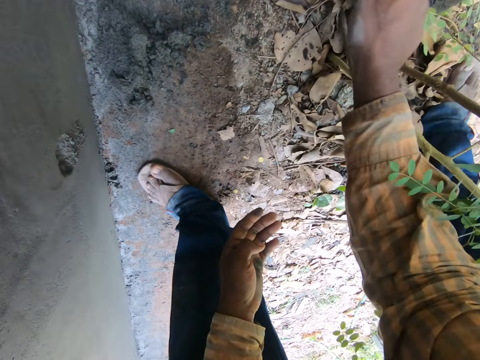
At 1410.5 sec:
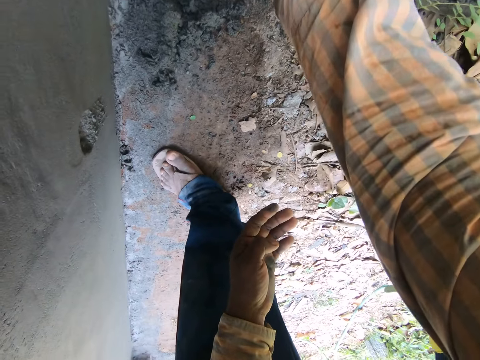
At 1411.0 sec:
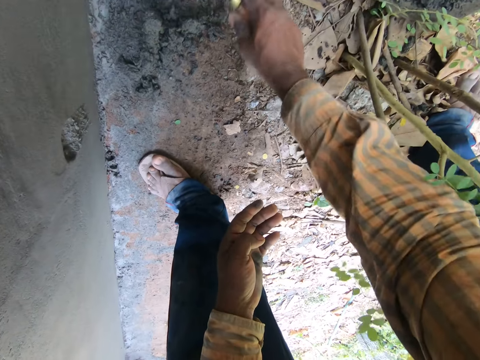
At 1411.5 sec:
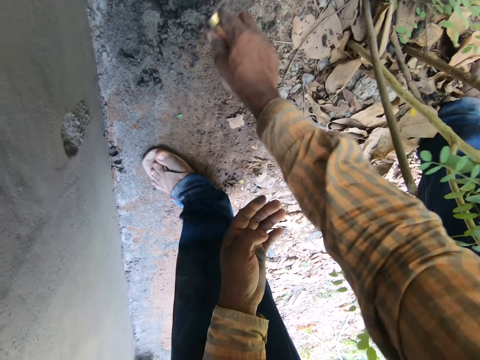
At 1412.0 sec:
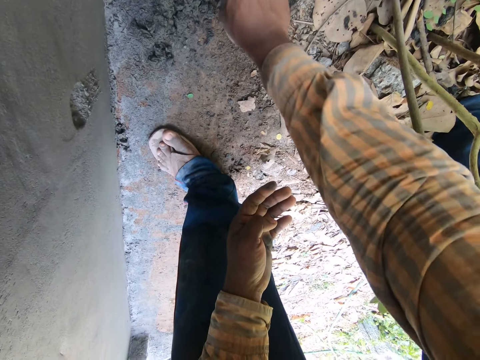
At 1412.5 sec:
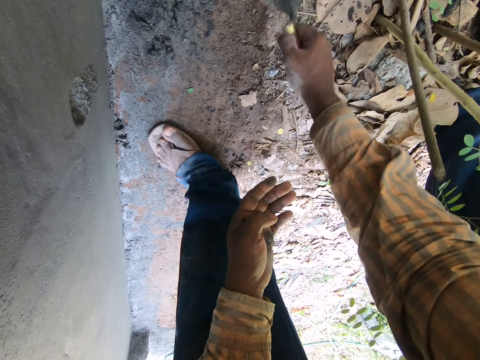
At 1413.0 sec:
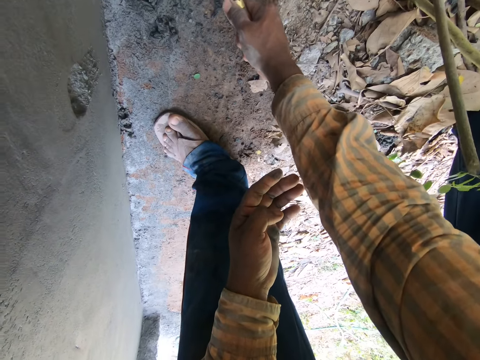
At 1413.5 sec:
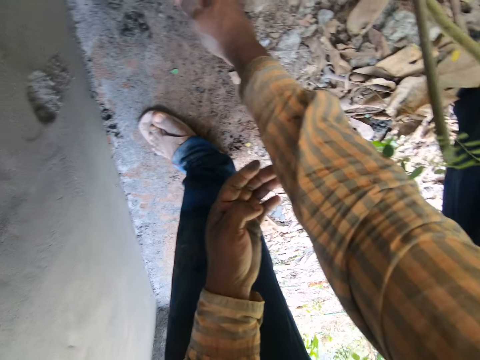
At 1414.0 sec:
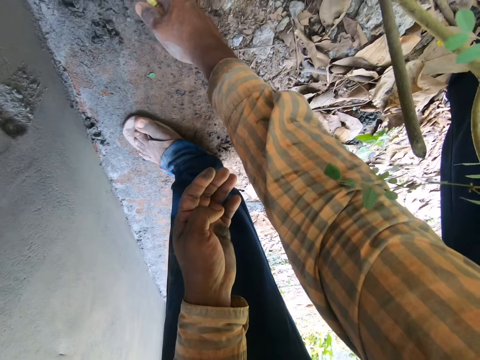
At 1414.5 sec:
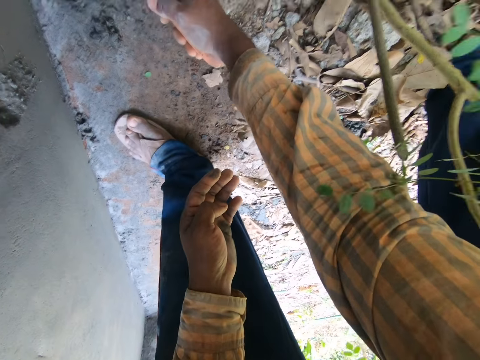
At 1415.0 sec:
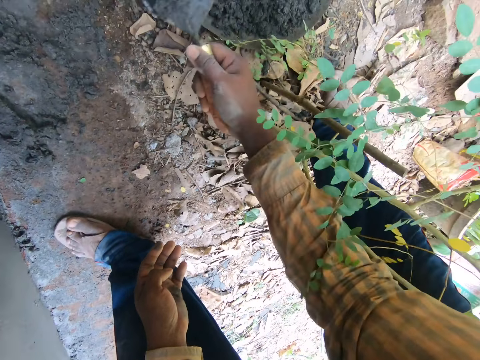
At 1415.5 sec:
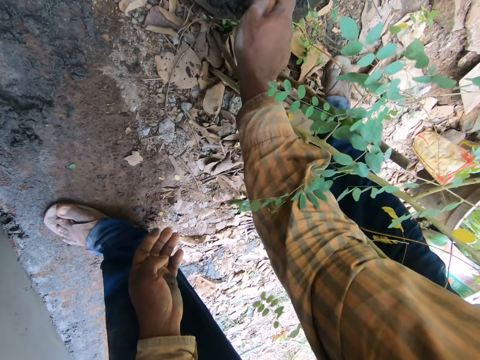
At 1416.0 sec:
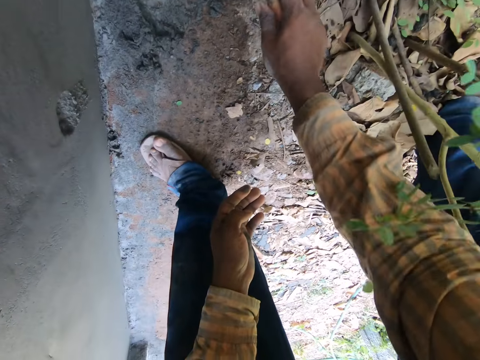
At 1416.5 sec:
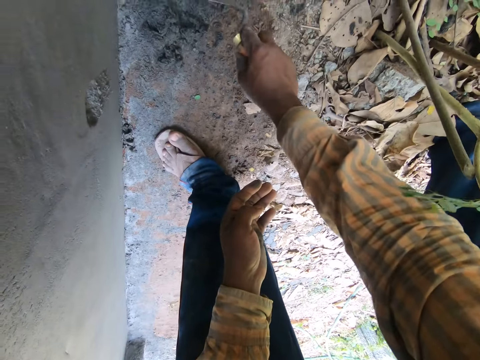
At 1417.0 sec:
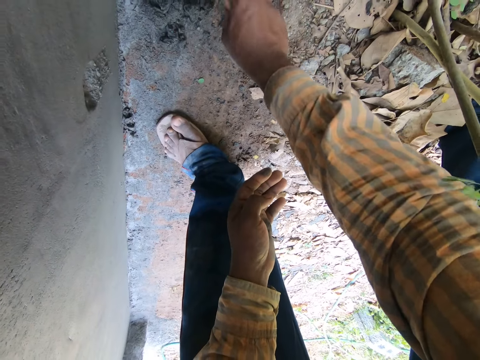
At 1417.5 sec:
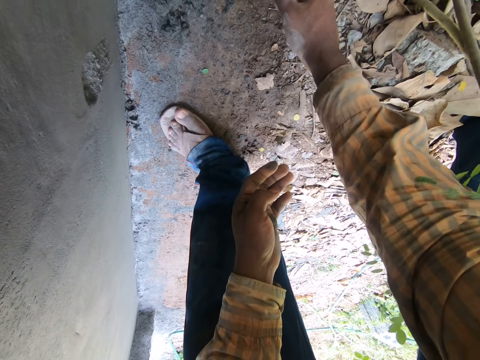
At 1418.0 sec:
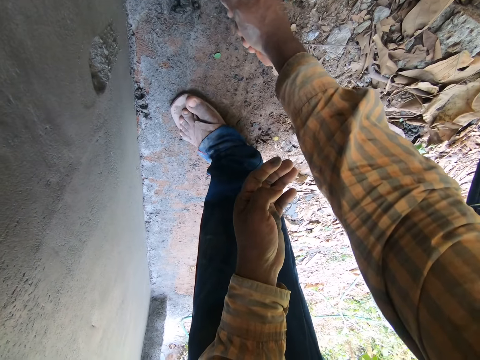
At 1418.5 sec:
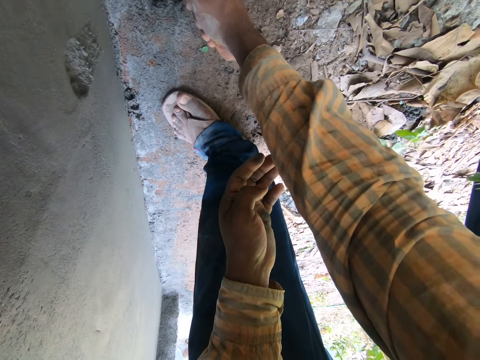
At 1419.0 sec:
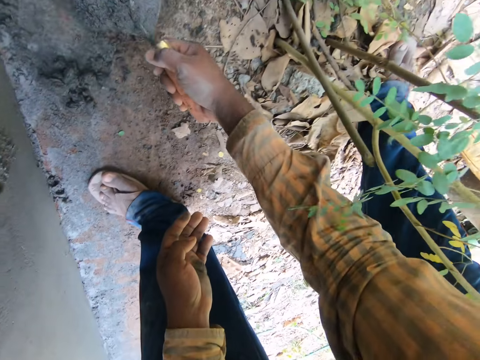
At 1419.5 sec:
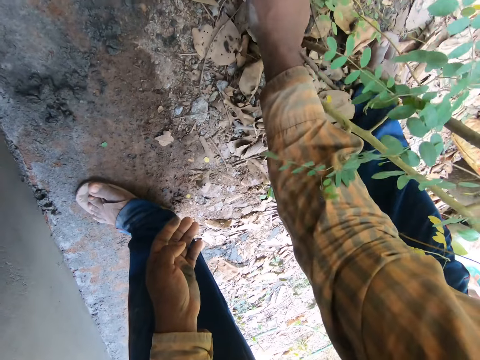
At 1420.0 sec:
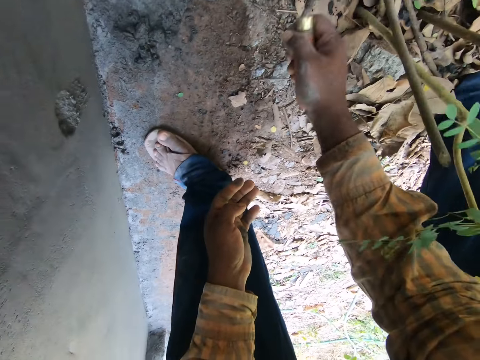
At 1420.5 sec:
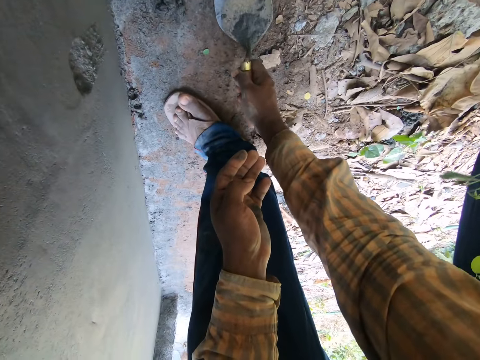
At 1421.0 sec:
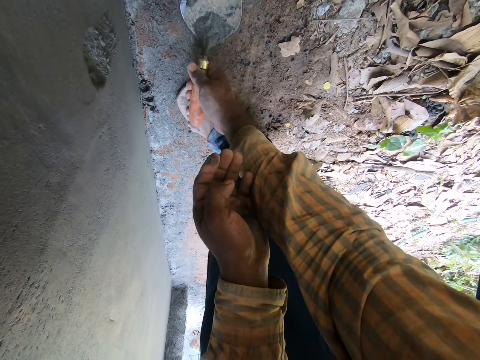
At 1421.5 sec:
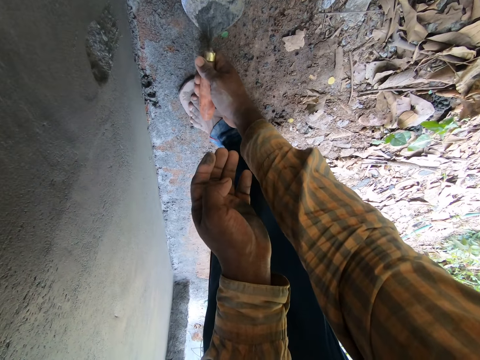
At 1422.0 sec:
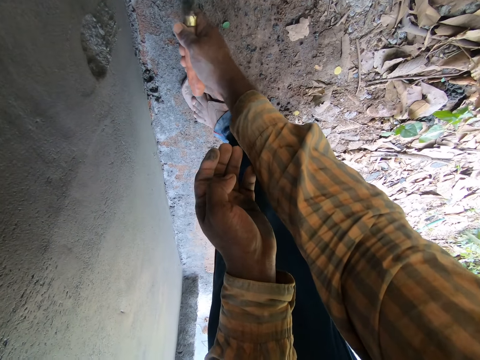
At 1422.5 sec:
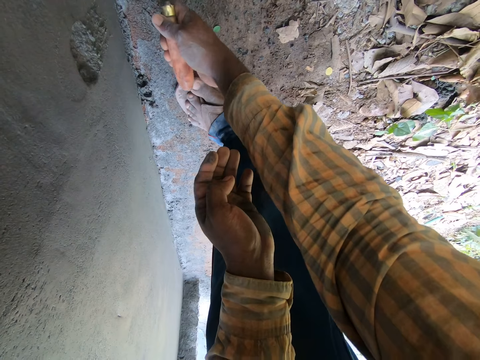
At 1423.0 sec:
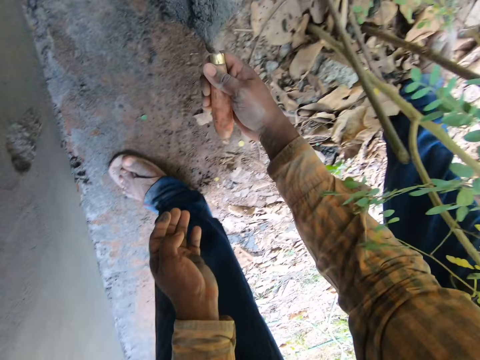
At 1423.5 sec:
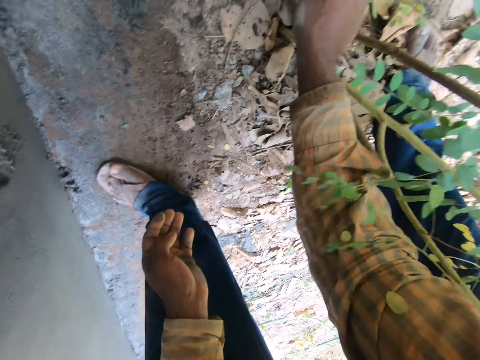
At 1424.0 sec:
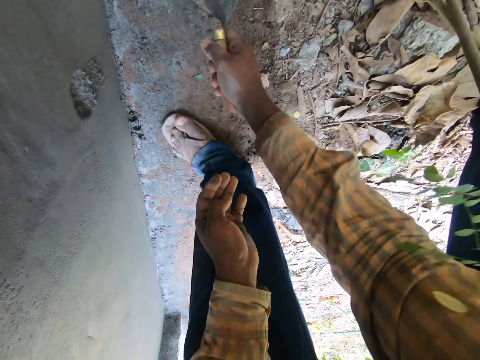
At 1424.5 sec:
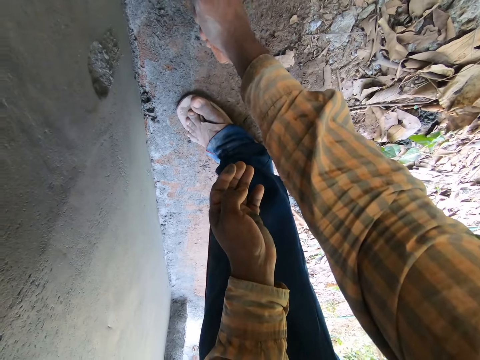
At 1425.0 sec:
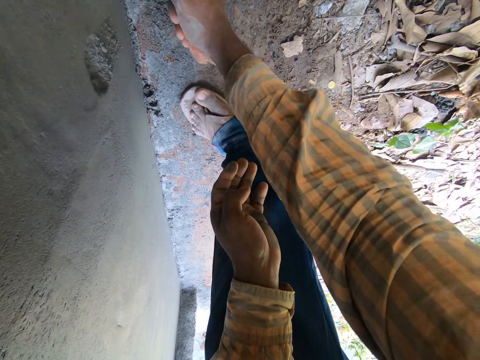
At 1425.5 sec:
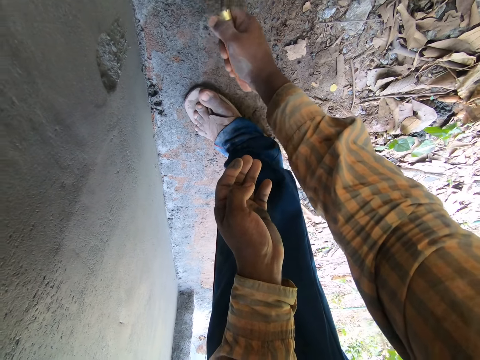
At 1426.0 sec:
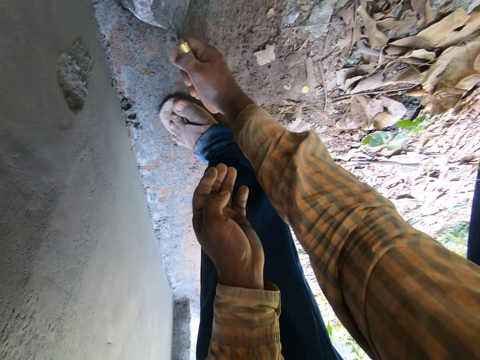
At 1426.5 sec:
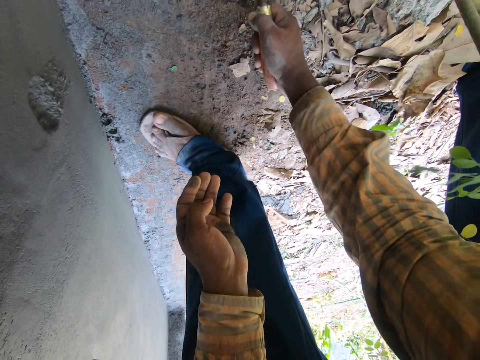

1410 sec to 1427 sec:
The camera wearer gathers mortar cement from the ground with the trowel in his right hand. He scoops mortar cement from the ground with the trowel in his right hand. He pours the mortar cement into the pan on the ground with the trowel in his right hand. He gathers mortar cement from the ground with the trowel in his right hand. He scoops mortar cement from the ground with the trowel in his right hand. He pours the mortar cement into the pan on the ground with the trowel in his right hand. He scoops mortar cement from the ground with the trowel in his right hand. He pours the mortar cement into the pan on the ground with the trowel in his right hand. He scoops mortar cement from the ground with the trowel in his right hand.

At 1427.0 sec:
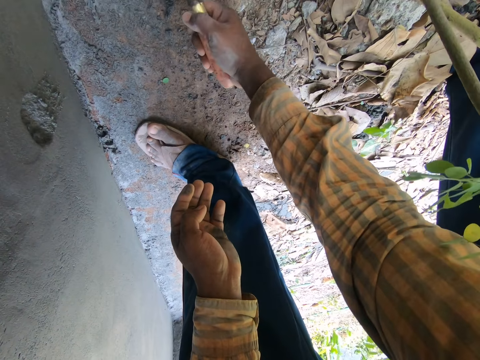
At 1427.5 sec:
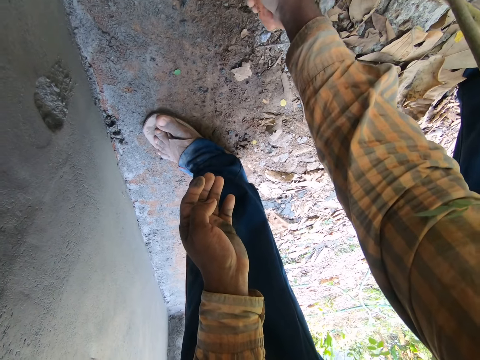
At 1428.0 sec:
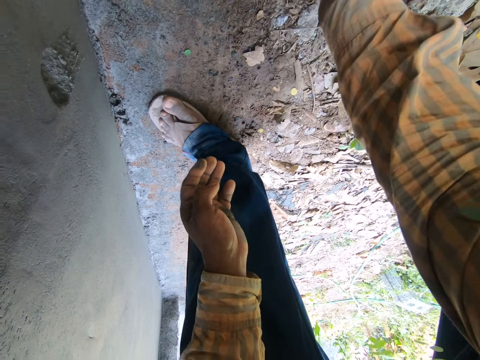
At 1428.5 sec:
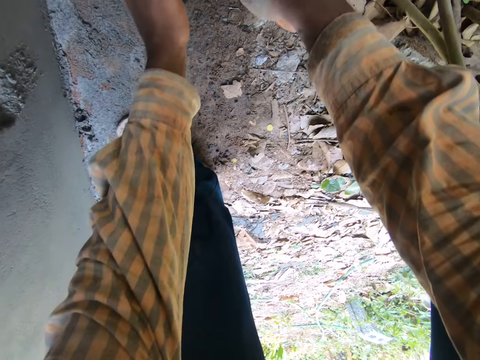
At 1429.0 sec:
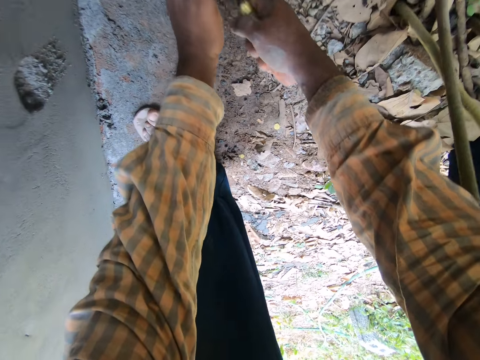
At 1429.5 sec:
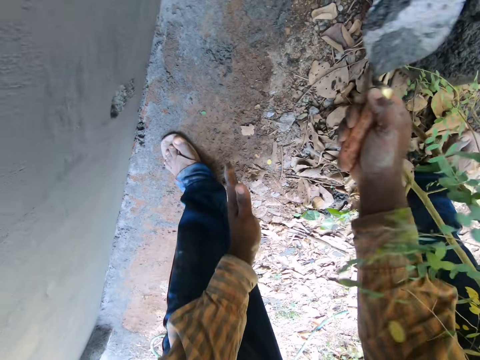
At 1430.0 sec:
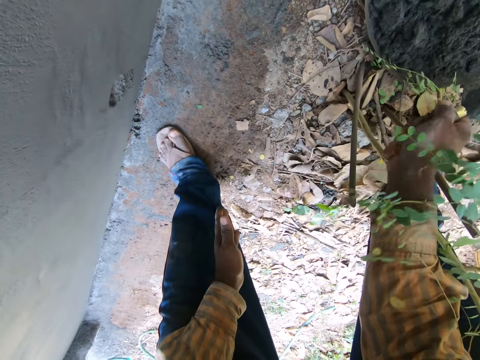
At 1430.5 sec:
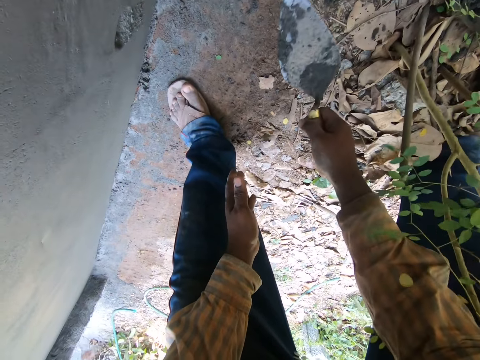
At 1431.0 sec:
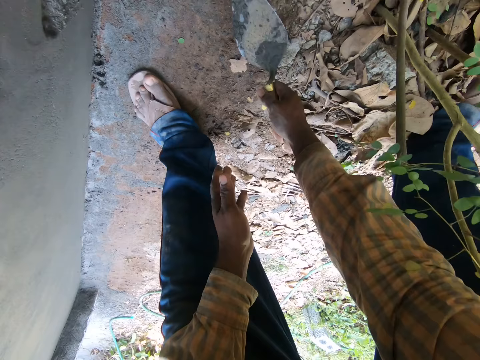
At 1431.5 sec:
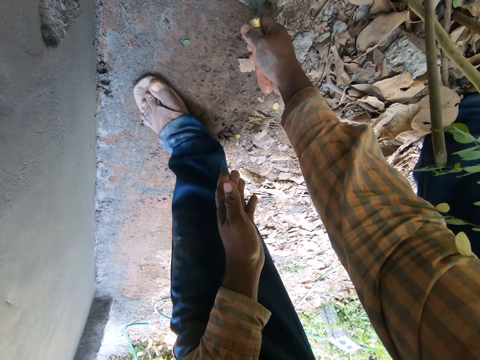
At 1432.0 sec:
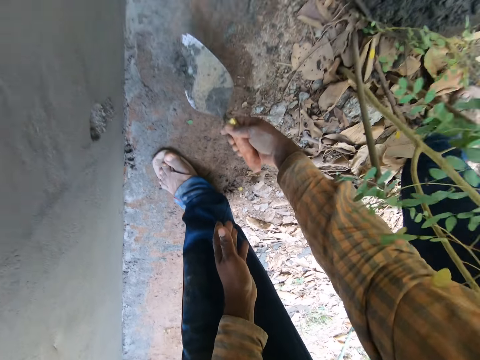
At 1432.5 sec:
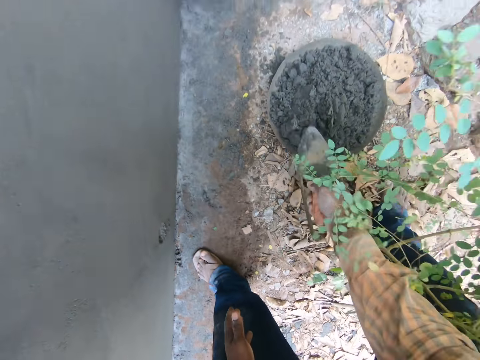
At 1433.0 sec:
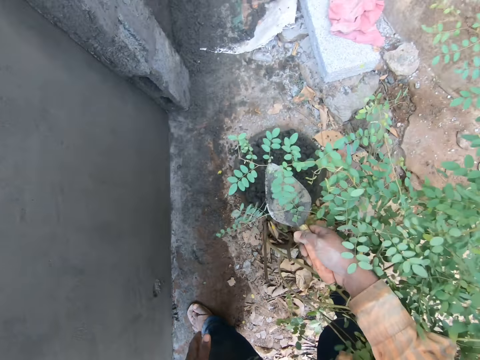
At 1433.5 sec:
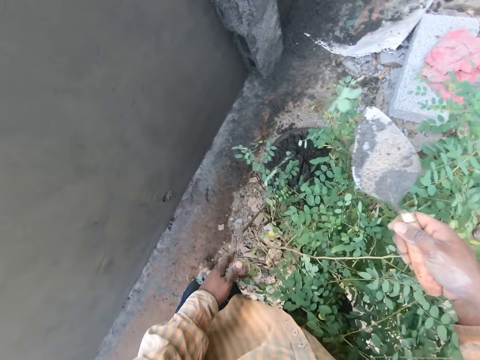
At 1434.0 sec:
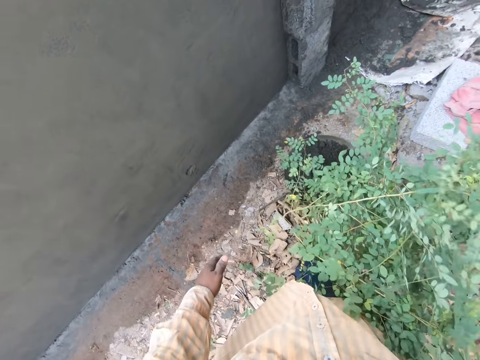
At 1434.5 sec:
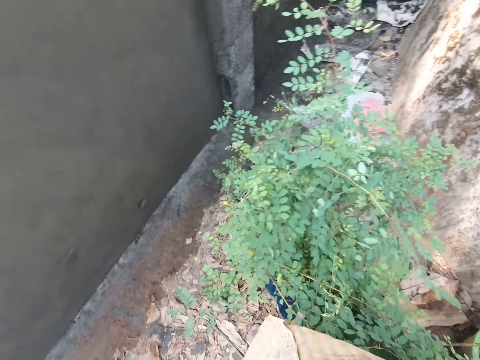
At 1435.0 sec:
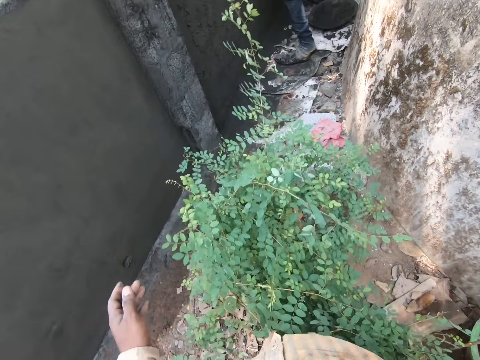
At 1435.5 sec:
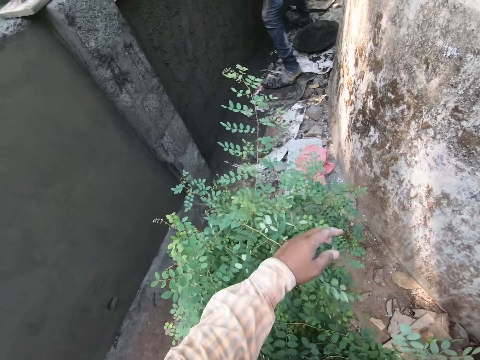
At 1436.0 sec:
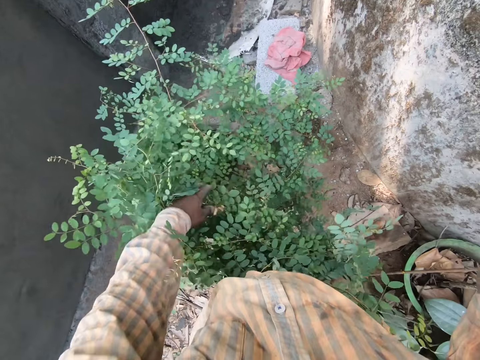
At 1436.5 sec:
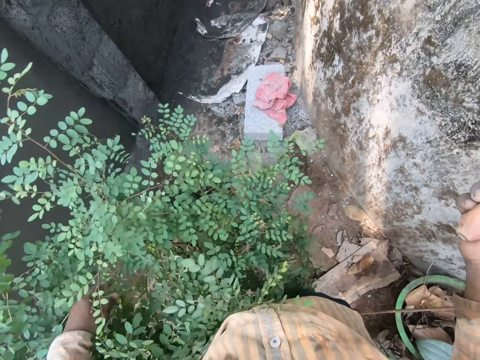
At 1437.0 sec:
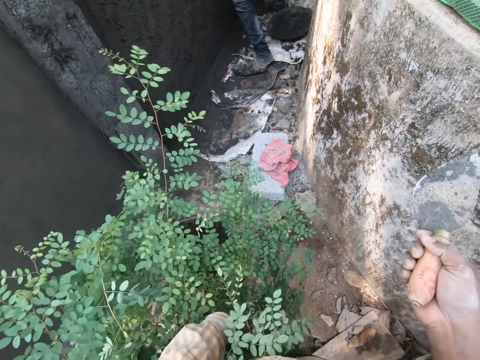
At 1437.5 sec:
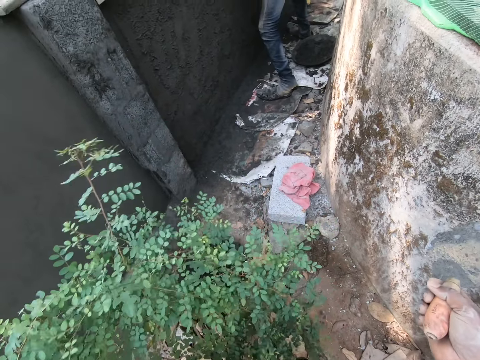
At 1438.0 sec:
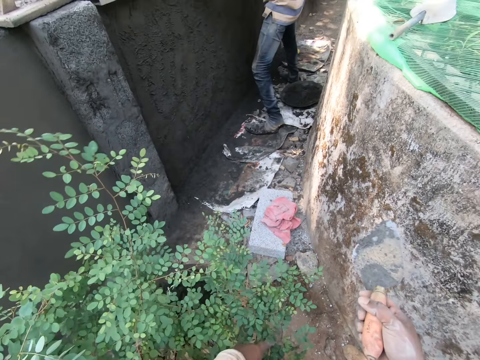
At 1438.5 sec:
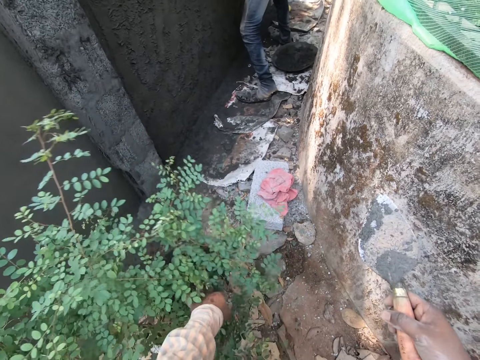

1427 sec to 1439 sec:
The camera wearer packs mortar cement with the trowel in his right hand and his left hand on the trowel. He pours the mortar cement into the pan on the ground with the trowel in his right hand. He scoops the mortar cement from the ground with the trowel in his right hand. He pours the mortar cement into the pan on the ground with the trowel in his right hand. He touches the plant on the ground with his left hand.
